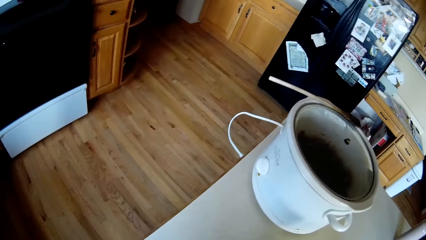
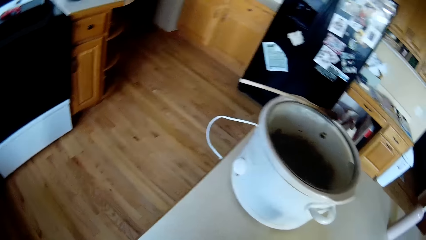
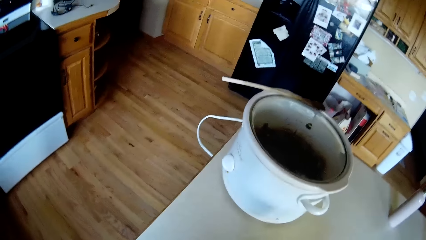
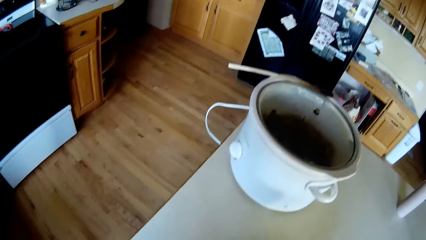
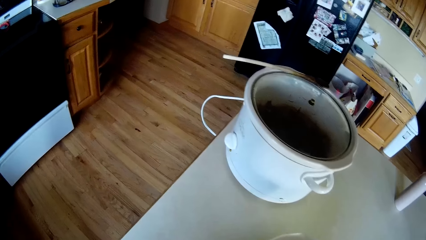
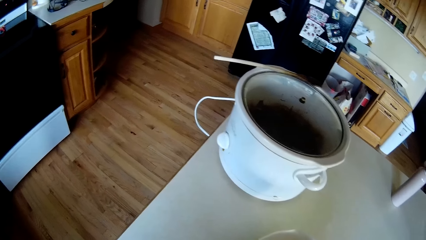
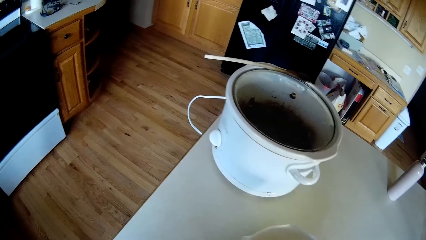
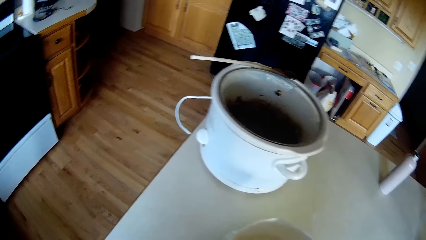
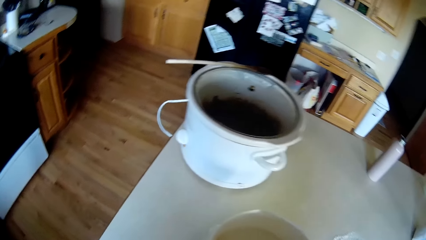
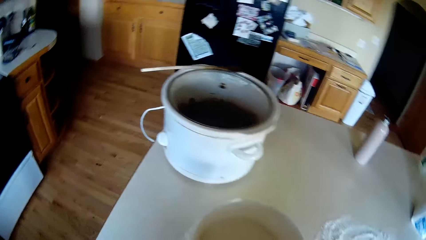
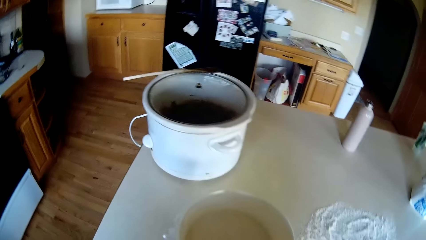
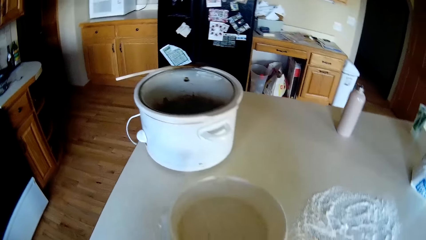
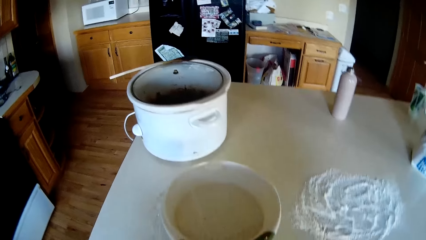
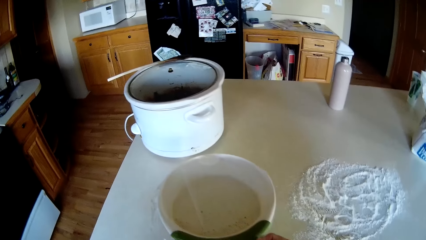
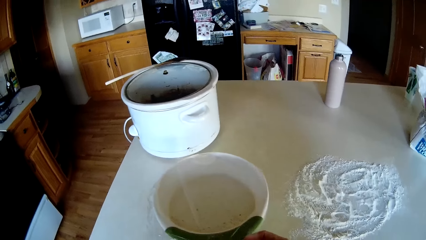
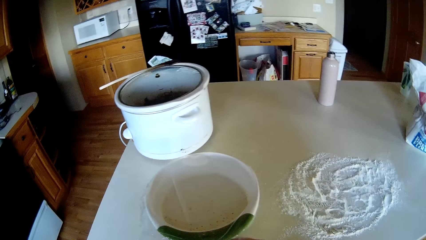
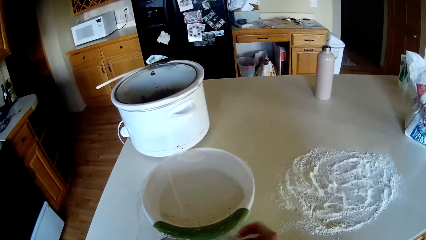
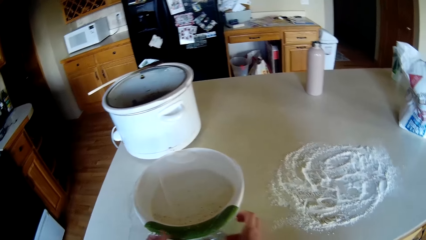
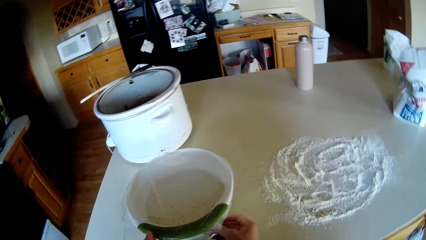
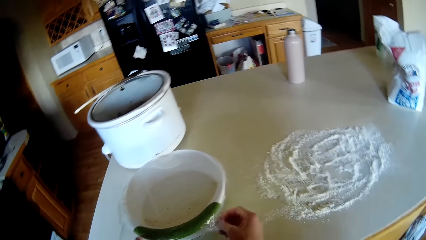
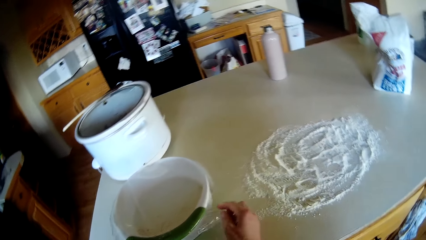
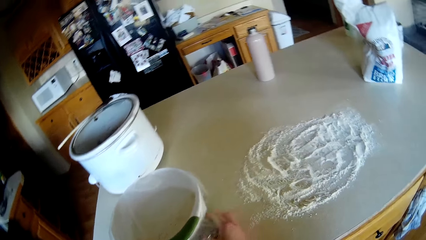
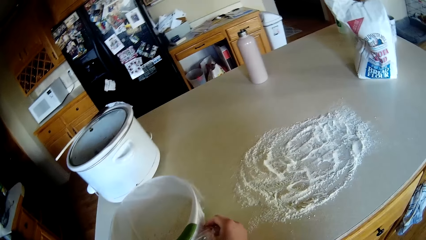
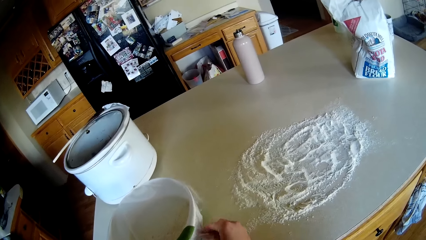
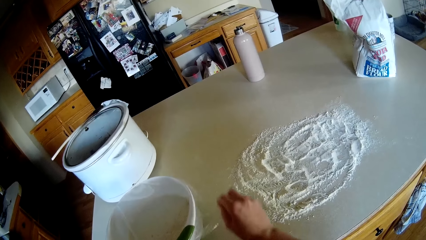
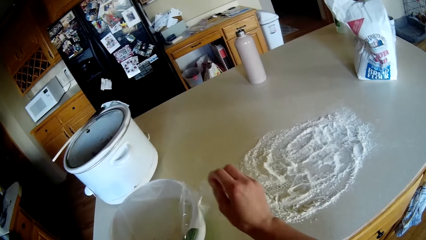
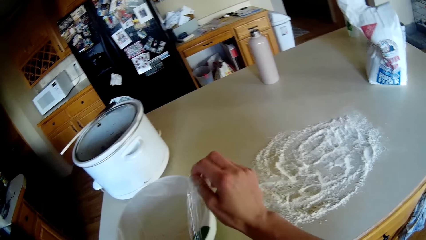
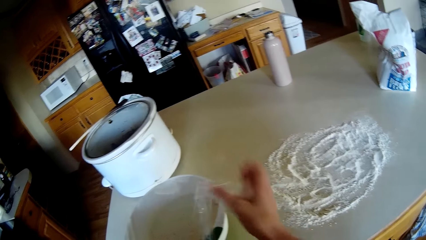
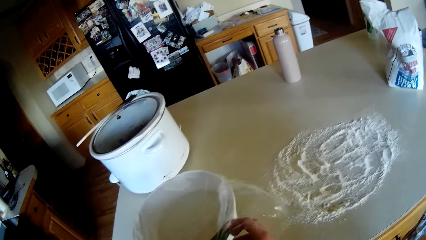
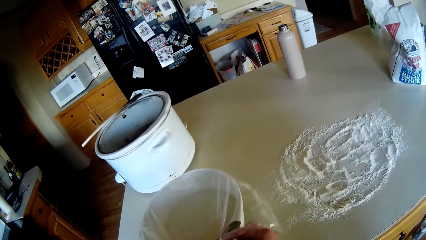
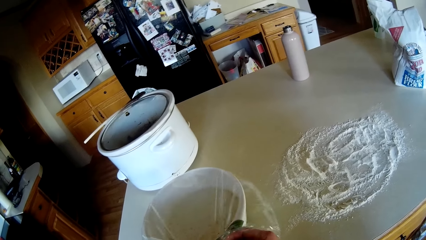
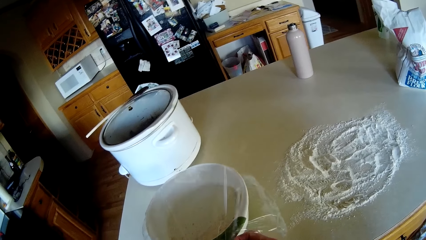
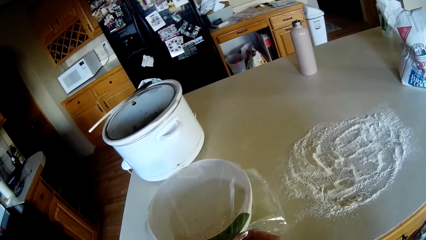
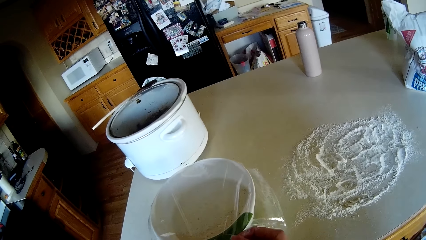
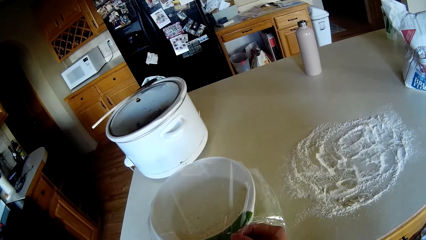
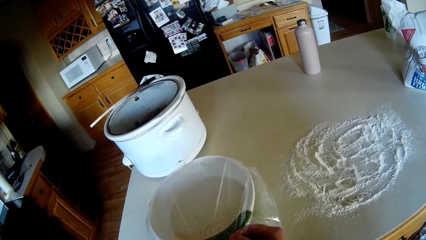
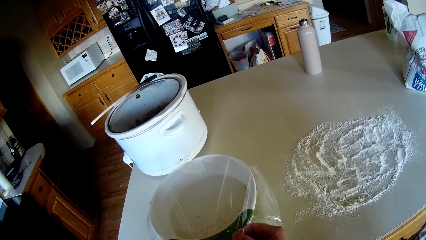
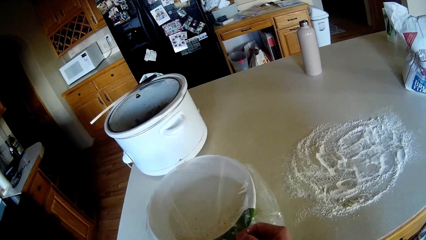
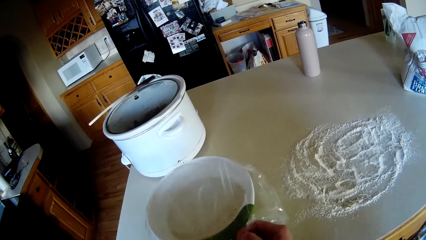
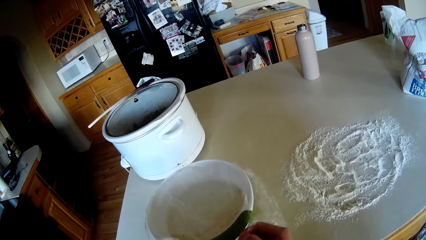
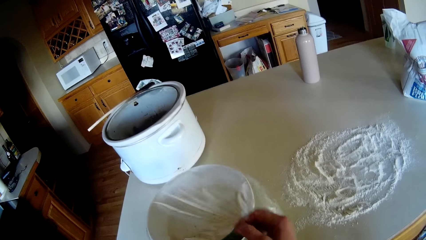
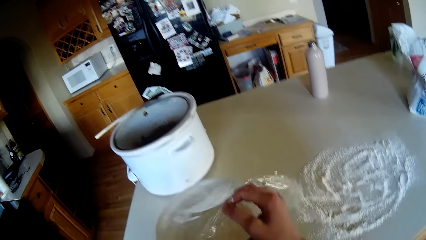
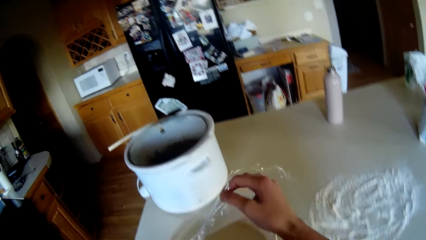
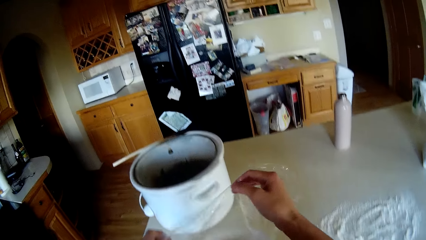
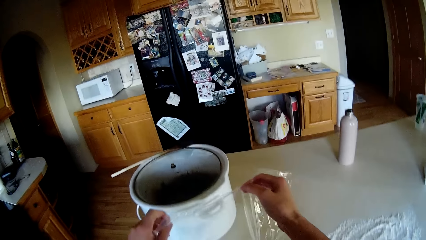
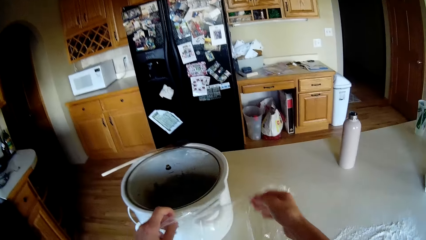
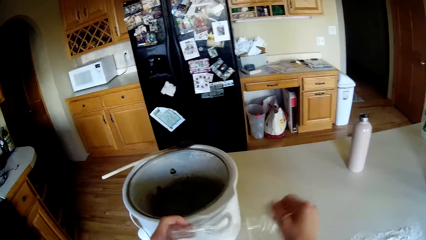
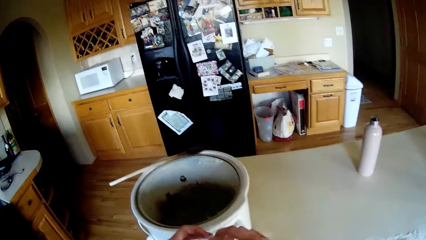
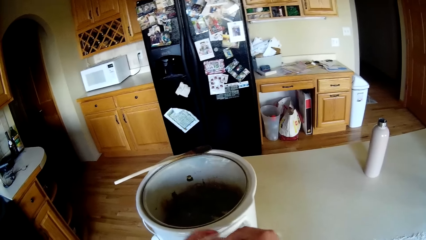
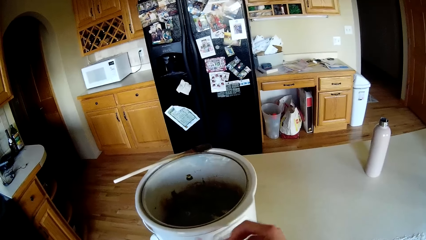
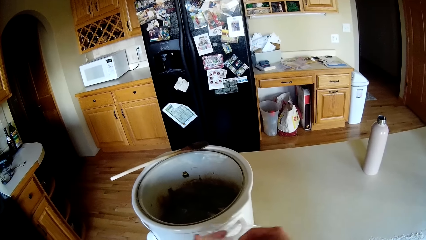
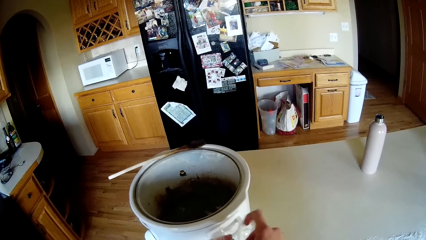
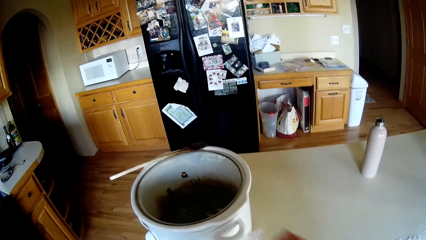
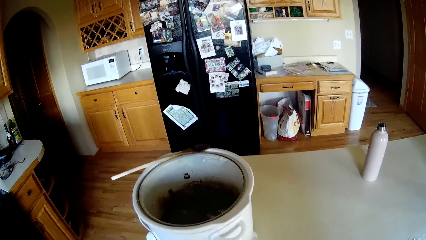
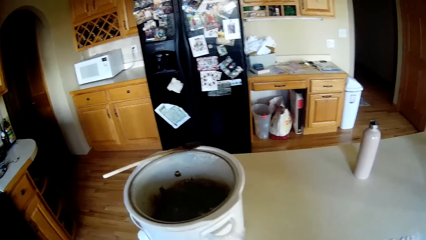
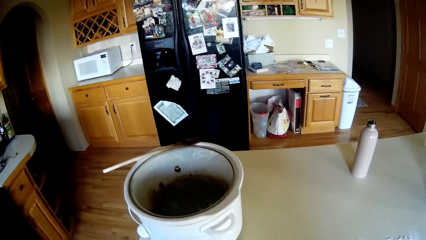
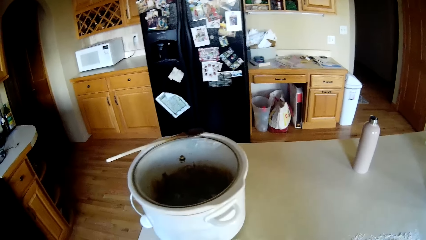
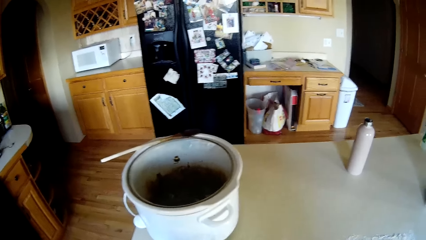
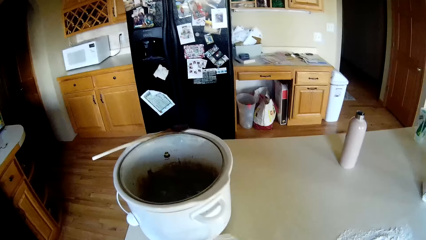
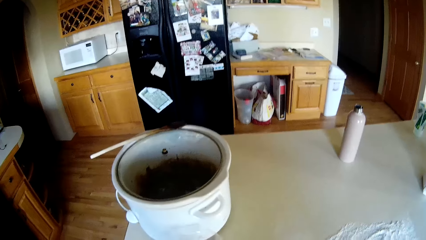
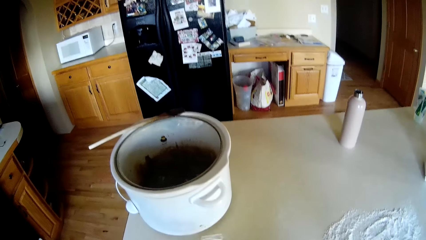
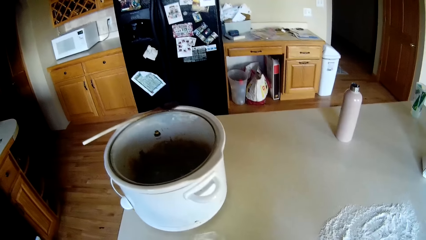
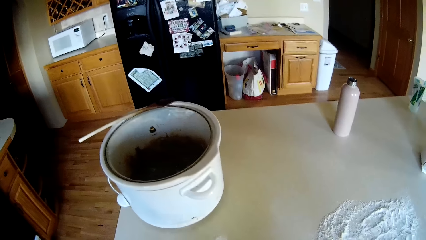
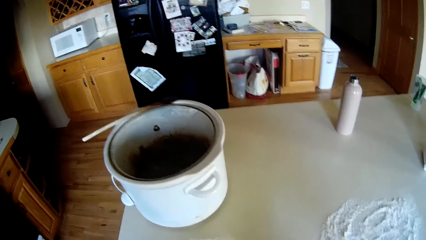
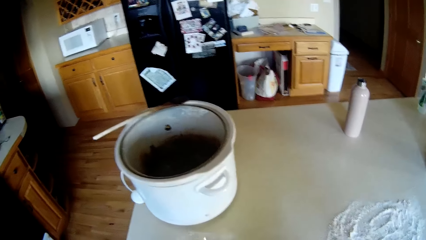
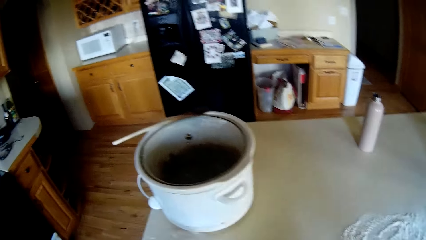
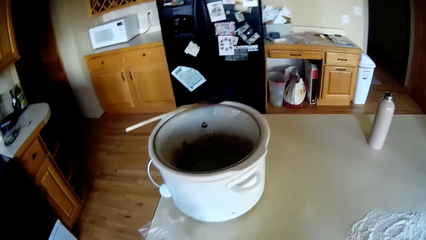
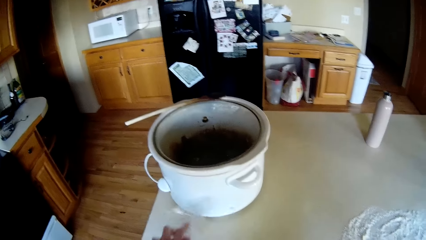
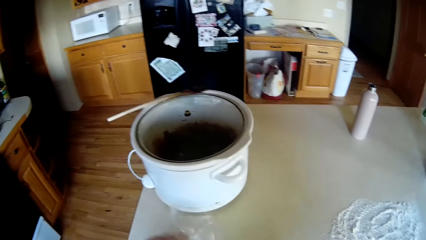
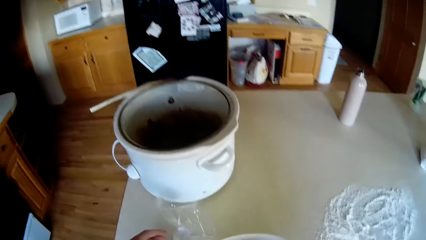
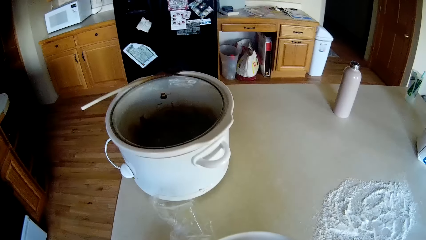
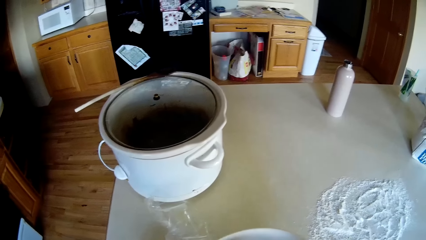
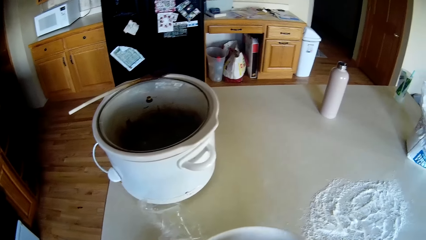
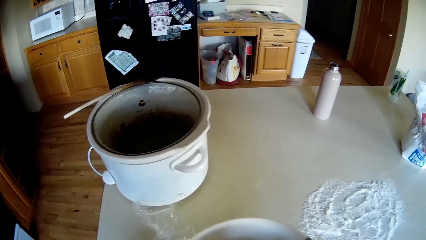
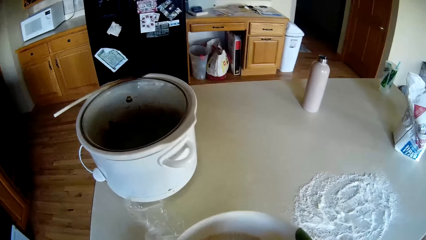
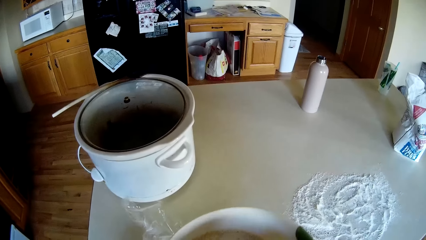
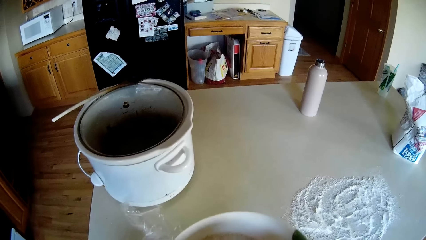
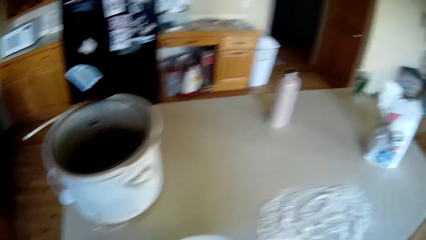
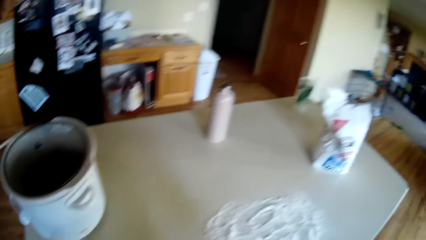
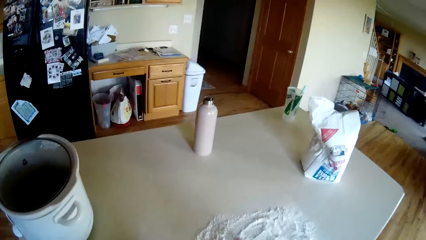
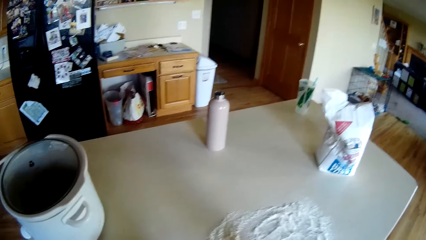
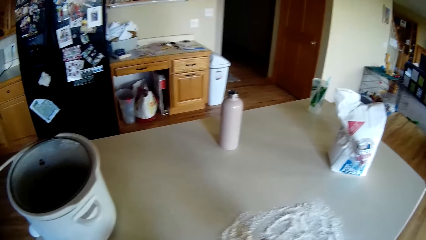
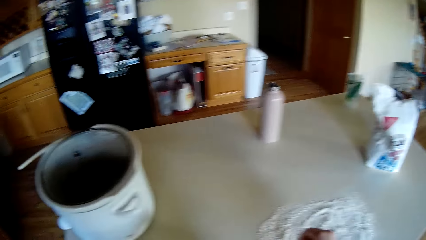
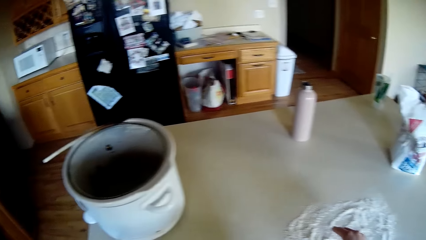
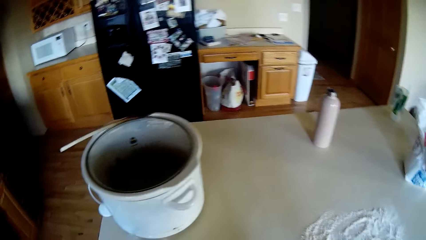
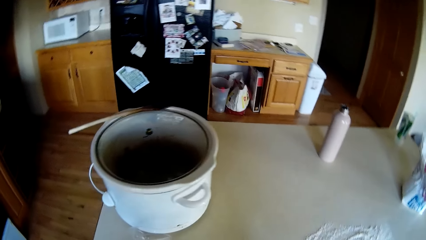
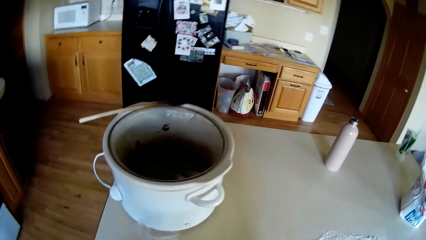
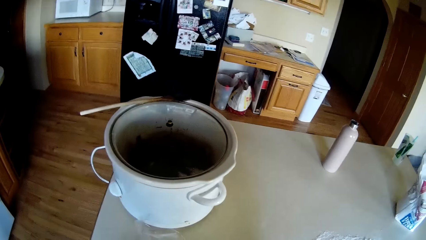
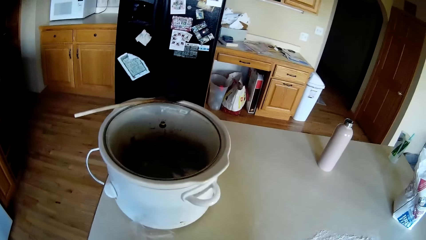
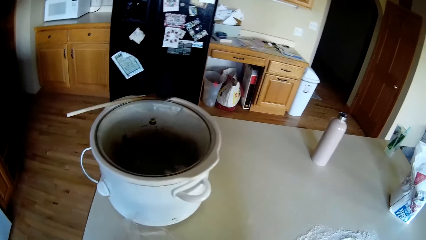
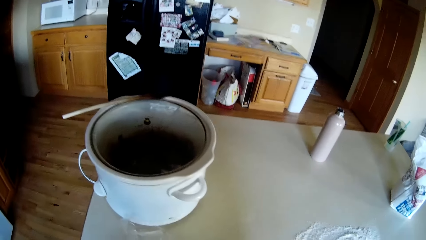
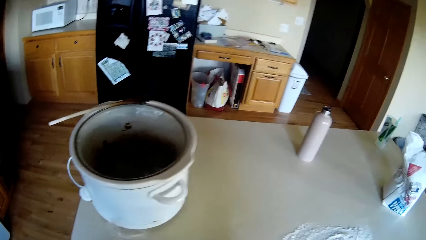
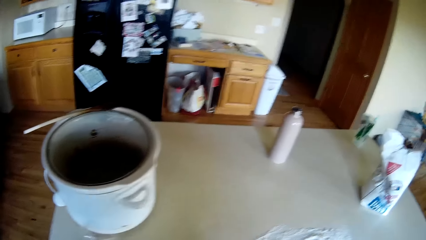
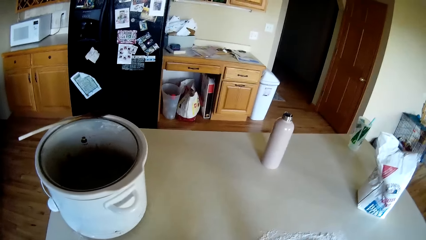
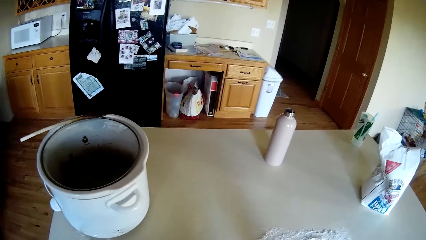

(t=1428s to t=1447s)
The camera wearer removes a plastic wrap from a bowl or basin on the kitchen table with both hands. They pick up the basin.
